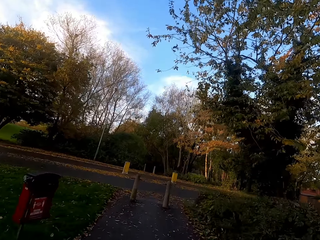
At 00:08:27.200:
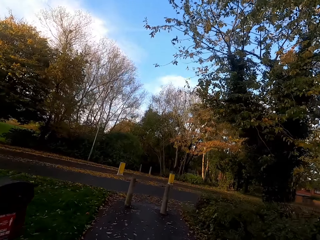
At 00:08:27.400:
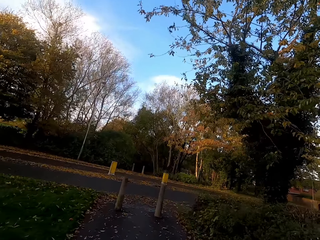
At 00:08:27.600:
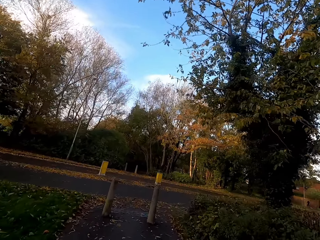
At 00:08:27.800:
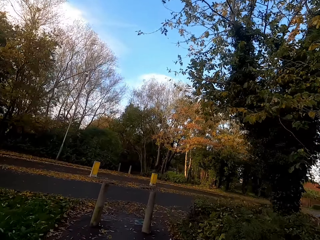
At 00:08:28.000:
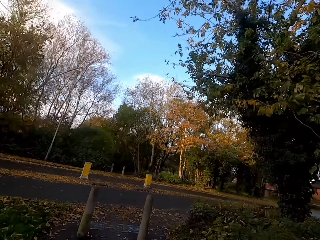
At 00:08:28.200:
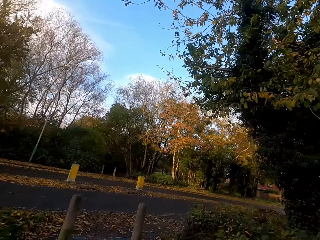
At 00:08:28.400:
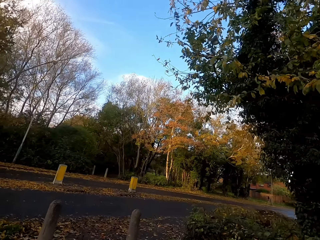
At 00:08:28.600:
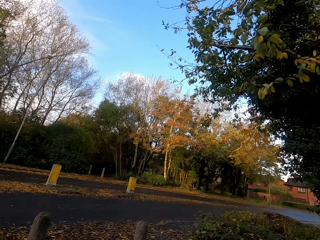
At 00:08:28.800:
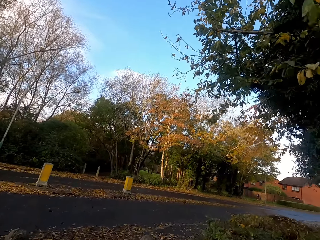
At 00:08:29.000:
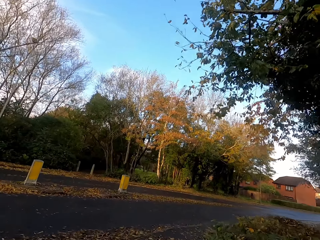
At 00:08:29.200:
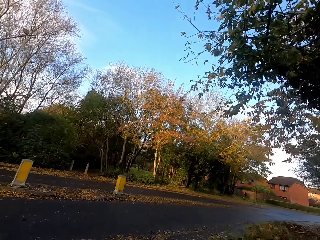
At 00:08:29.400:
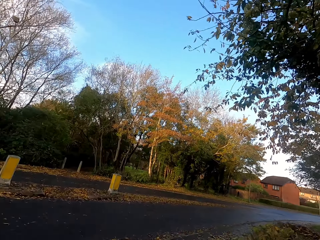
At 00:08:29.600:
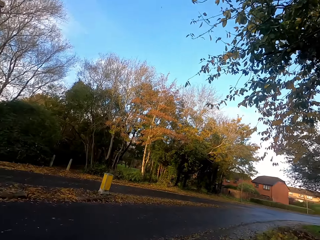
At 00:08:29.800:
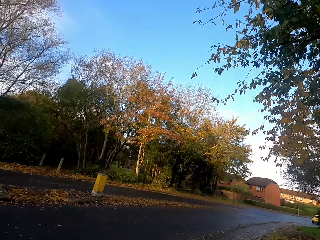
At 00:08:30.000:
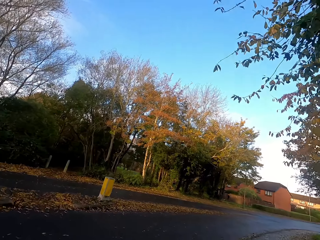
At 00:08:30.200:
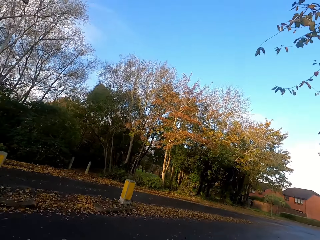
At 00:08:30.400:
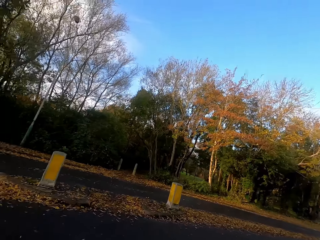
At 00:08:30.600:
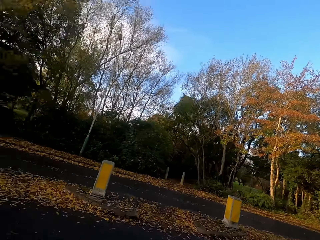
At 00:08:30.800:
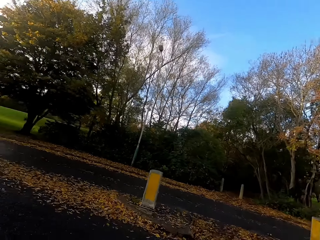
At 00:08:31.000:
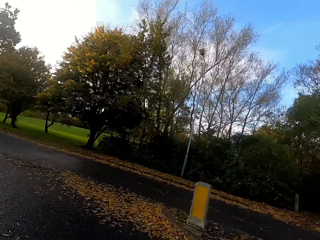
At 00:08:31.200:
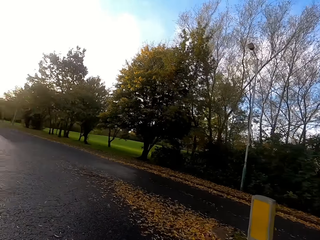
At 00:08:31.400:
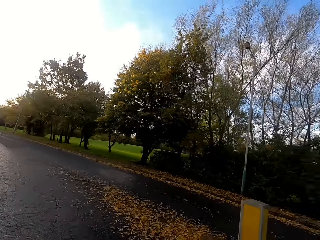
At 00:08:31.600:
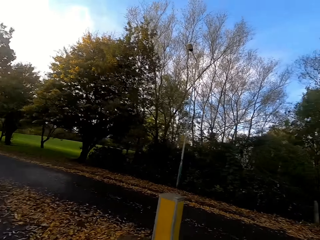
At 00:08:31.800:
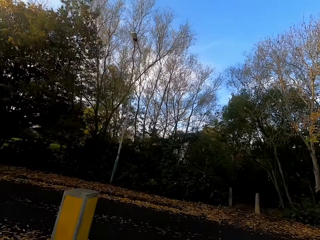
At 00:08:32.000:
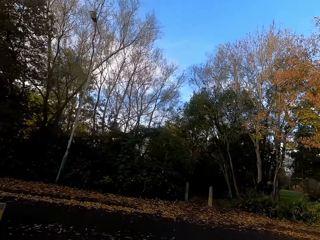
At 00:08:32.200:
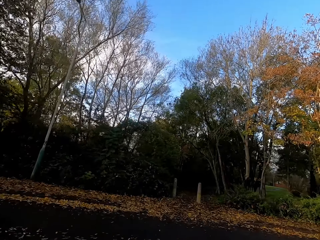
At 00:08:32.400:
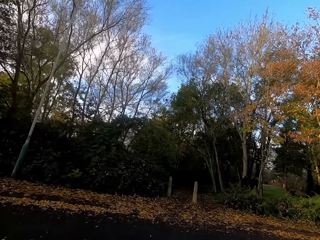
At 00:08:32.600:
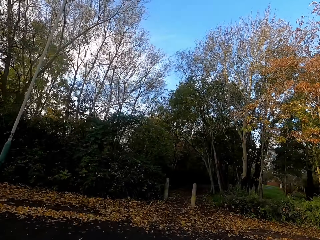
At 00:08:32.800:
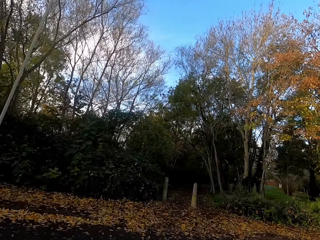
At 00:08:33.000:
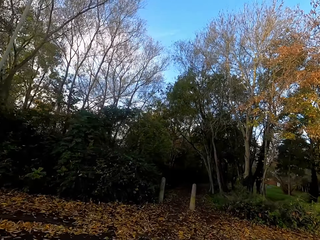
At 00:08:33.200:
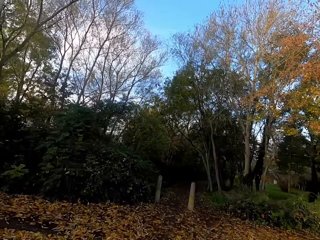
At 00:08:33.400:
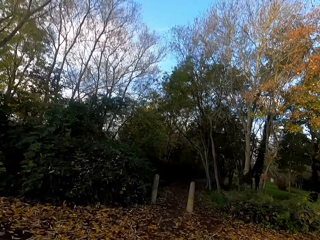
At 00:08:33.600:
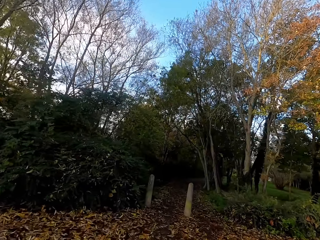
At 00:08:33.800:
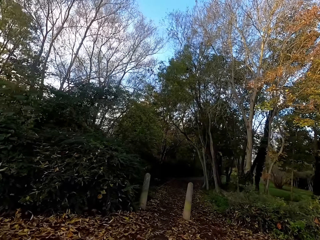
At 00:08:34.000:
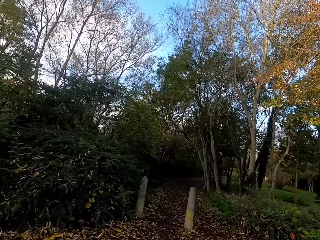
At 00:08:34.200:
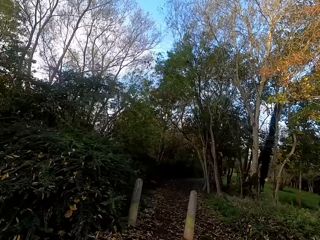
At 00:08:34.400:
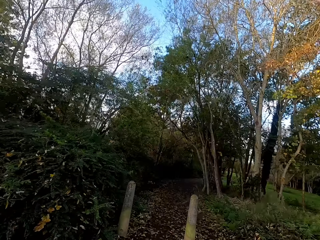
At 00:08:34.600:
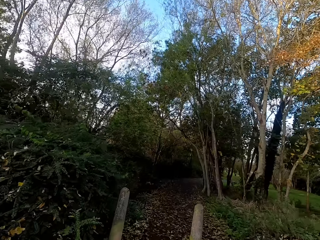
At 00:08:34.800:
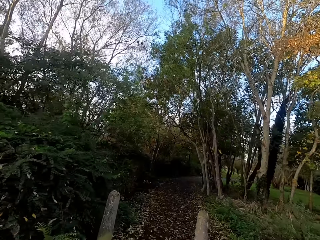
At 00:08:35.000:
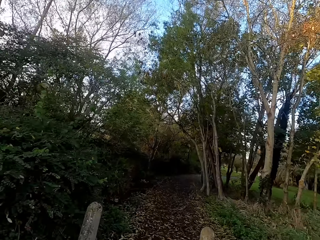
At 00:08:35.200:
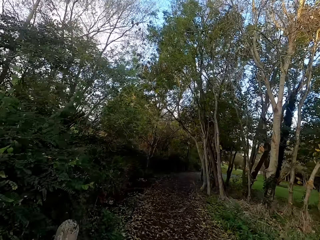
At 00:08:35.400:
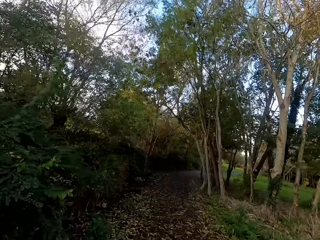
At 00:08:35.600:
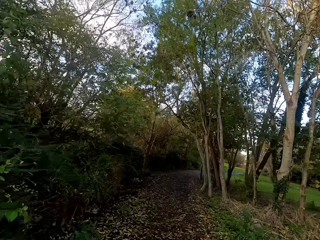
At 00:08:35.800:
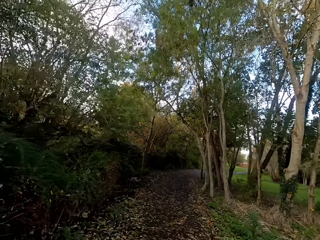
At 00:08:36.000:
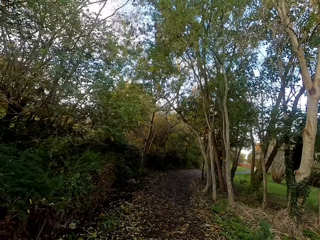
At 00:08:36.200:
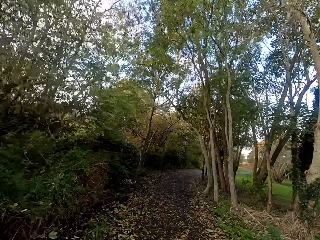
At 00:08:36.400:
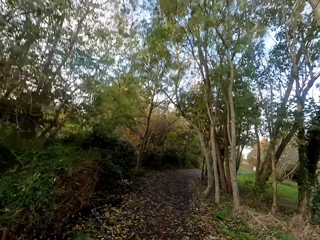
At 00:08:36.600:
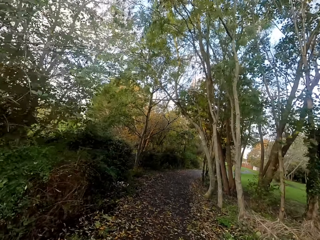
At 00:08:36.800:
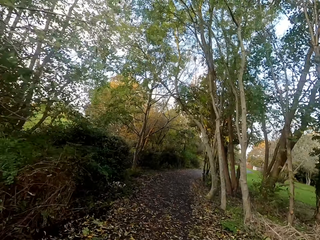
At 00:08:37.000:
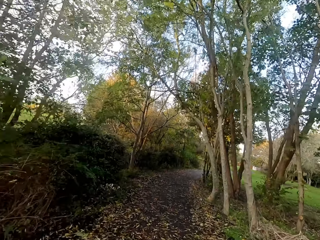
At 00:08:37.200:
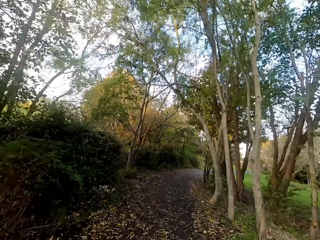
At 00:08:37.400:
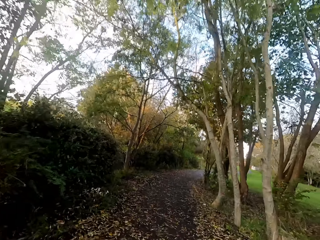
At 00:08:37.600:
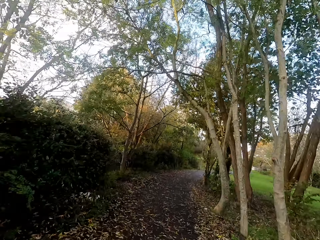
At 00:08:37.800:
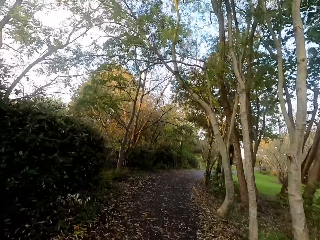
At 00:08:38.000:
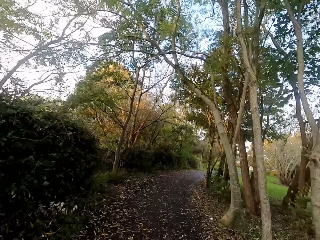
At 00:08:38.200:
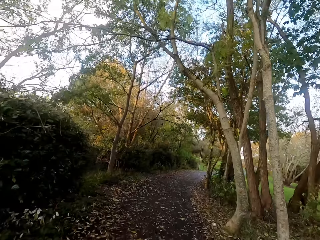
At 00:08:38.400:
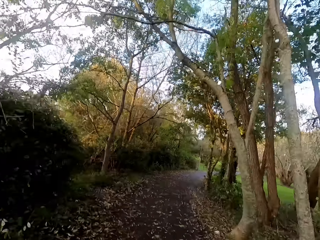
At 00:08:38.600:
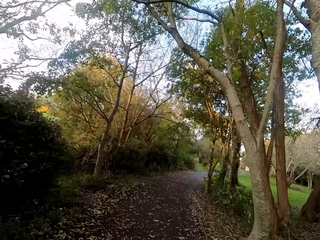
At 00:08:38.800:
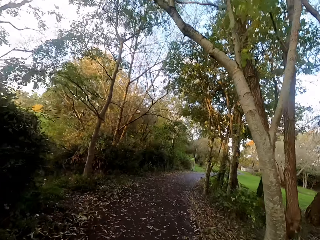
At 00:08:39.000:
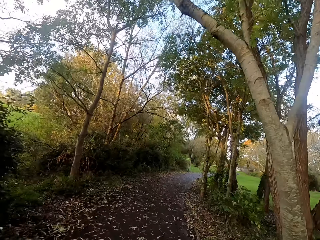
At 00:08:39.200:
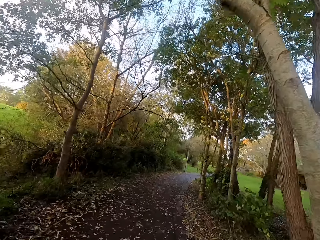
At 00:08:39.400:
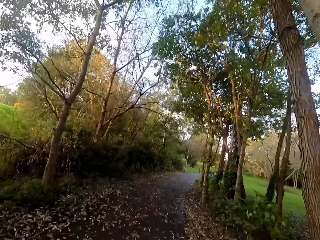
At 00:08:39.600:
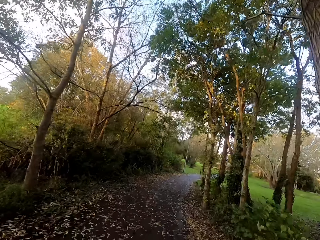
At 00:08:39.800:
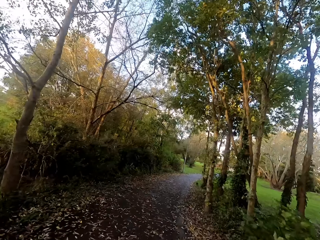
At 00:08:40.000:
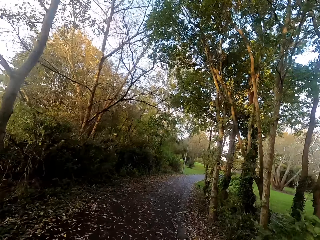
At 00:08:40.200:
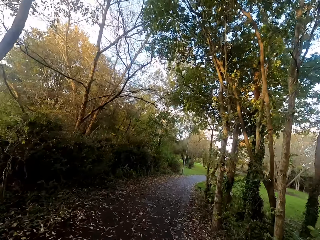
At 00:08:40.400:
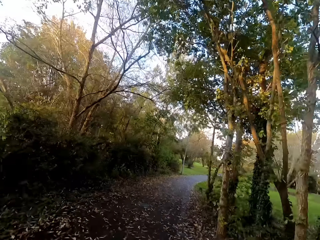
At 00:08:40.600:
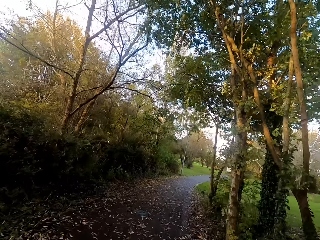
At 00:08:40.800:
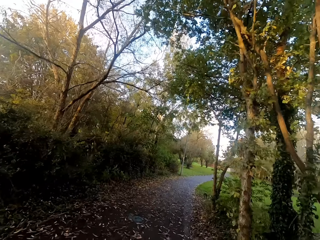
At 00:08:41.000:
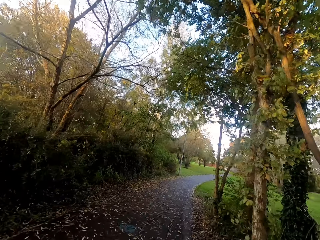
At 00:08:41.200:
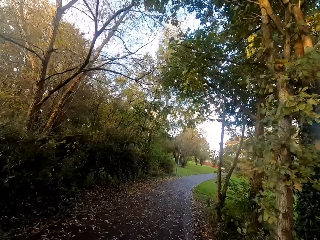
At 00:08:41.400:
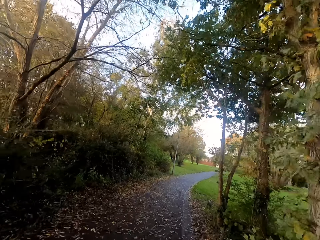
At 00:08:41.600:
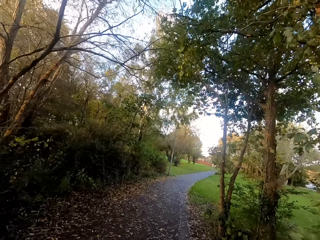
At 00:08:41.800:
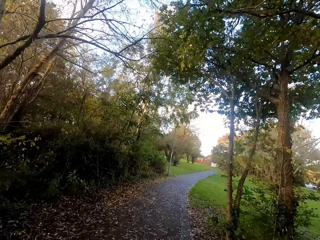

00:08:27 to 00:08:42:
The camera wearer looks left-right. They run across the road. They run on a path. They run right.

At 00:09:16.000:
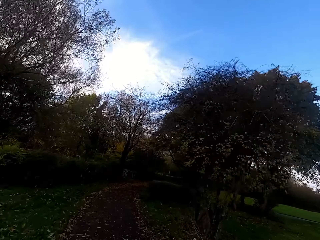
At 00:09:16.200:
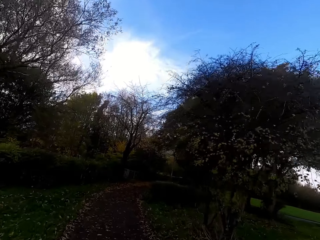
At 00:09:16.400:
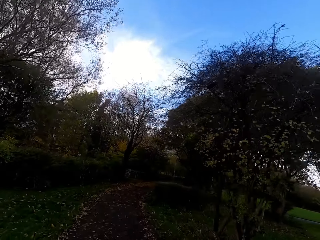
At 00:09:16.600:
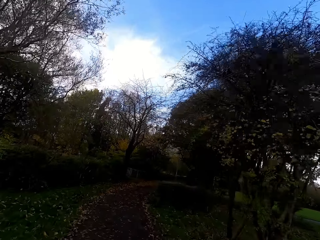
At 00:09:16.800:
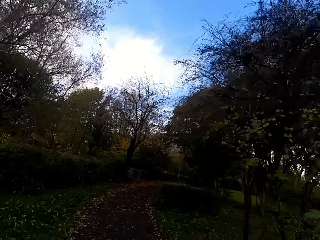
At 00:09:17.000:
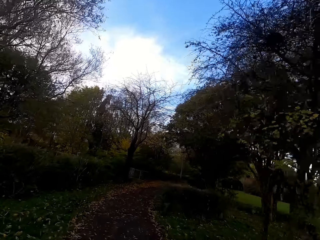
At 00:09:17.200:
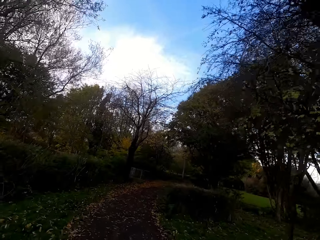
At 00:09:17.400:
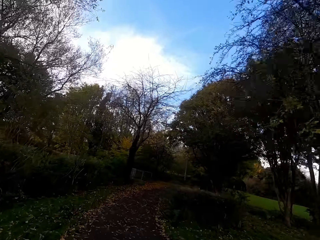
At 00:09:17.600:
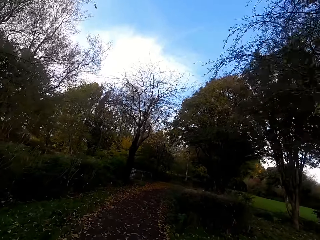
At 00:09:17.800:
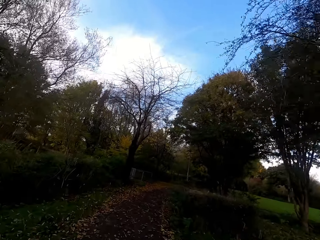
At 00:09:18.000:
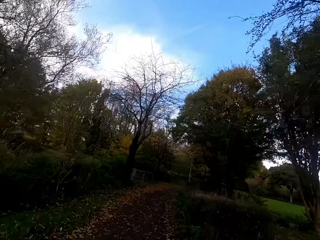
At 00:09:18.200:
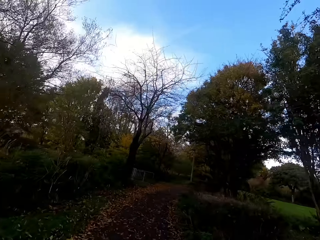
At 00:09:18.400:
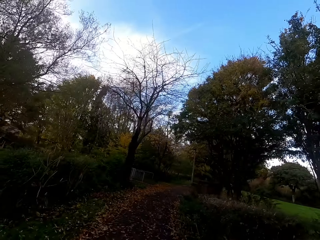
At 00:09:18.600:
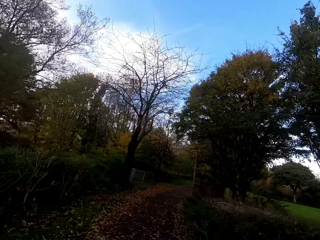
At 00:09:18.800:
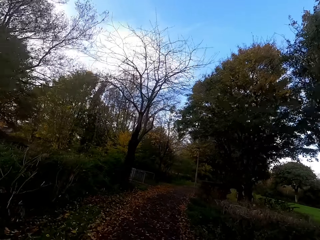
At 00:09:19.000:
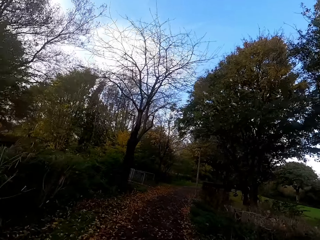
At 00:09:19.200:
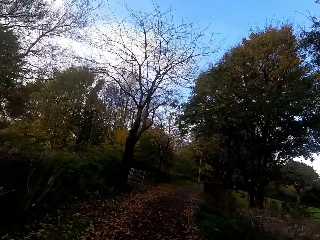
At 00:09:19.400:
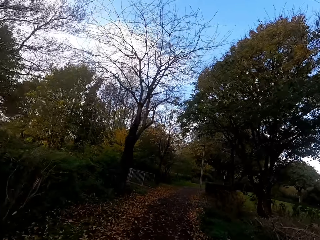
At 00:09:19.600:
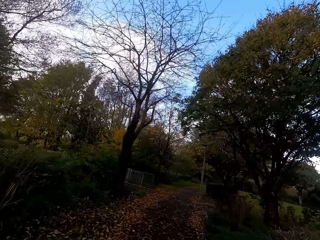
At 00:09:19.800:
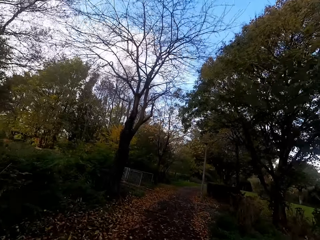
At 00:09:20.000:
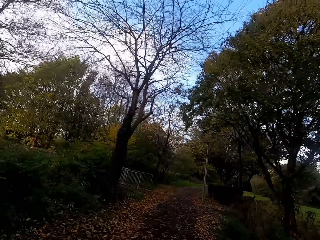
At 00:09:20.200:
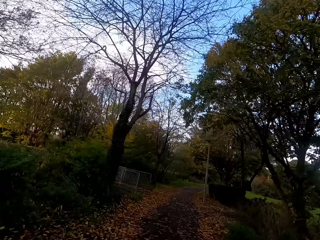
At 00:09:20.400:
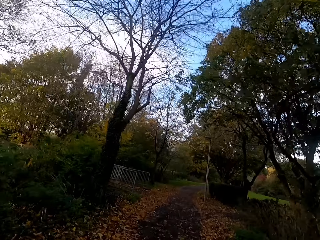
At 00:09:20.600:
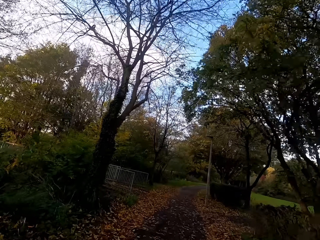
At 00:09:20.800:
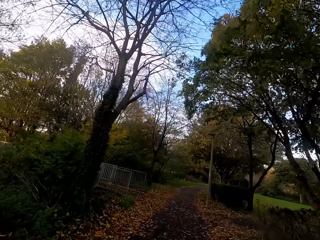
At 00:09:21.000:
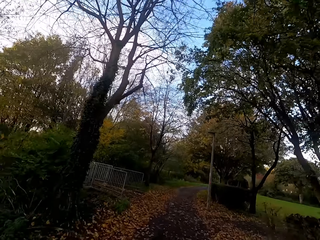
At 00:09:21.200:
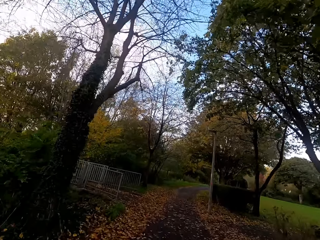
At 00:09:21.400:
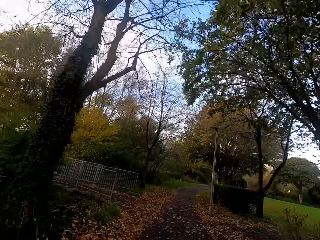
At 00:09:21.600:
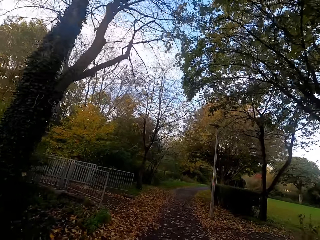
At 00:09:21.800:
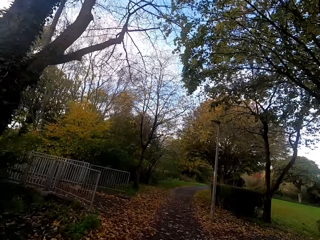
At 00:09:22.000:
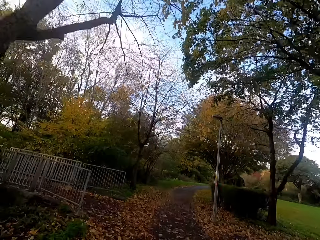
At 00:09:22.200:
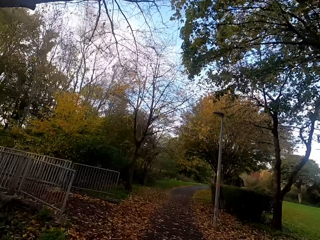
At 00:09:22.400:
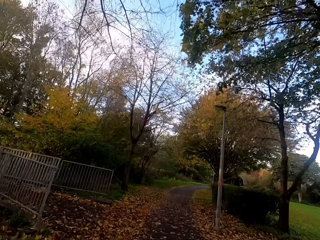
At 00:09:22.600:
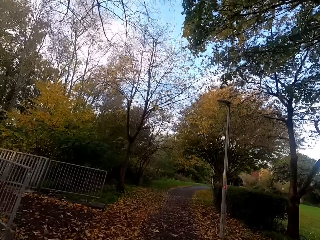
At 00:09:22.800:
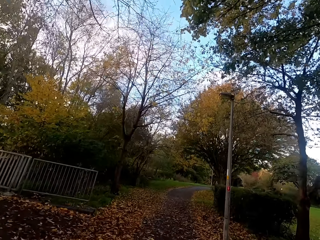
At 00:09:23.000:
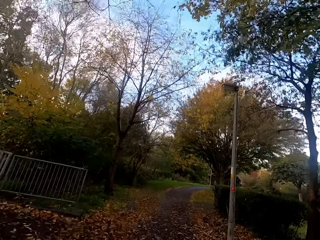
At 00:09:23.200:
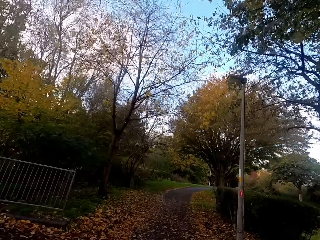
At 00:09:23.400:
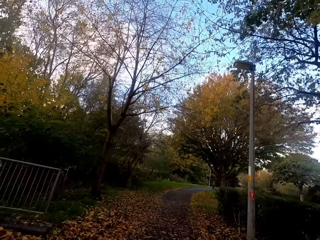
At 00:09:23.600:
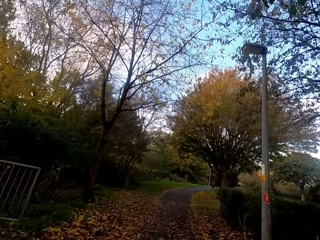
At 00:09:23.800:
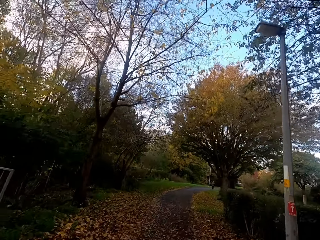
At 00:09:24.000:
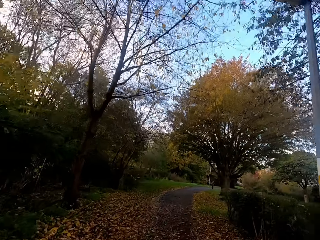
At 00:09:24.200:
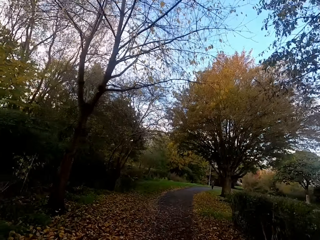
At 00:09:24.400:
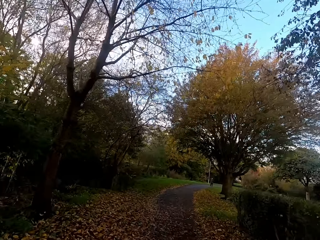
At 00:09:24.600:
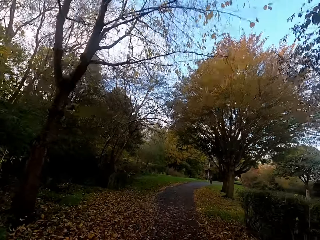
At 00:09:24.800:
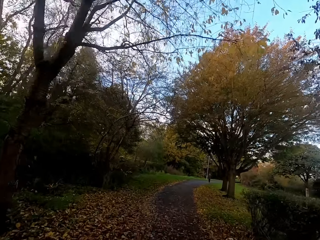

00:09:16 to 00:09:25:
The camera wearer runs right.
